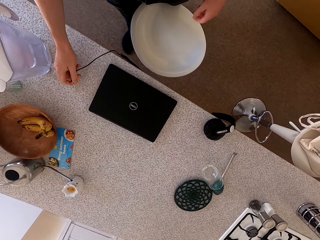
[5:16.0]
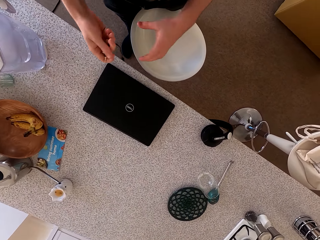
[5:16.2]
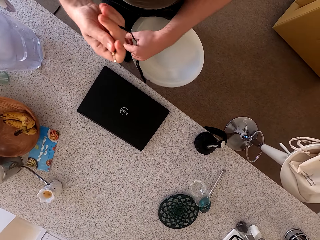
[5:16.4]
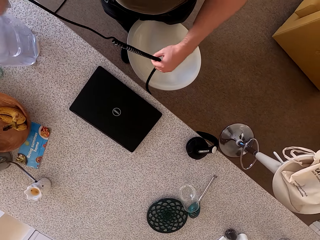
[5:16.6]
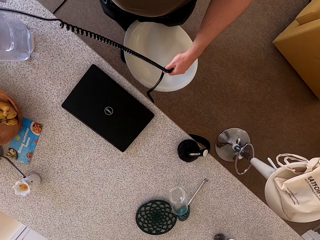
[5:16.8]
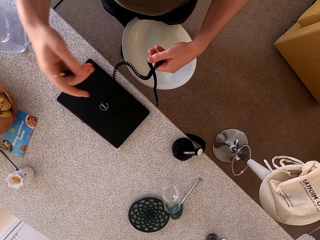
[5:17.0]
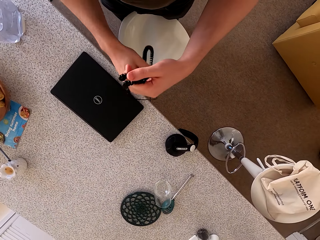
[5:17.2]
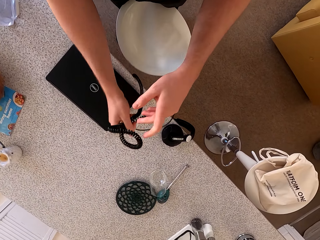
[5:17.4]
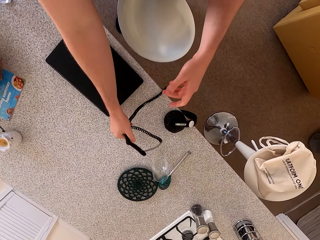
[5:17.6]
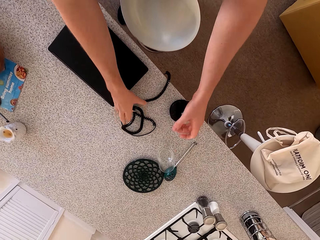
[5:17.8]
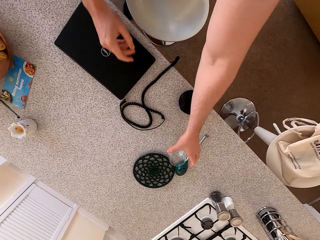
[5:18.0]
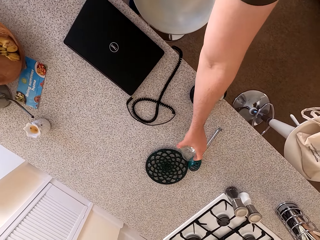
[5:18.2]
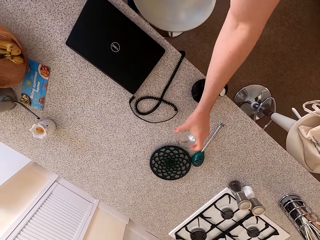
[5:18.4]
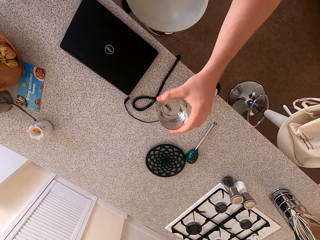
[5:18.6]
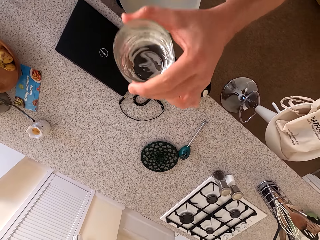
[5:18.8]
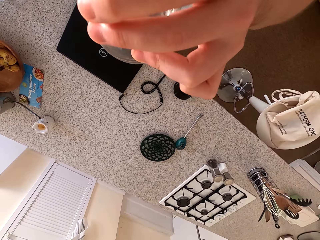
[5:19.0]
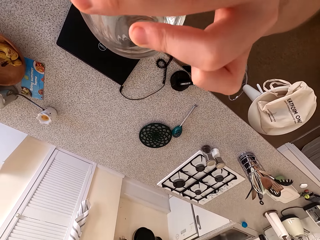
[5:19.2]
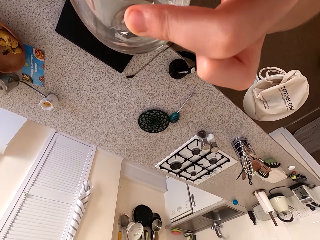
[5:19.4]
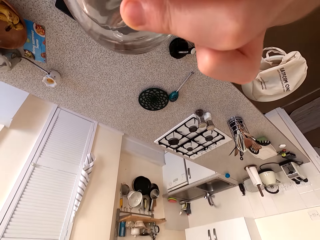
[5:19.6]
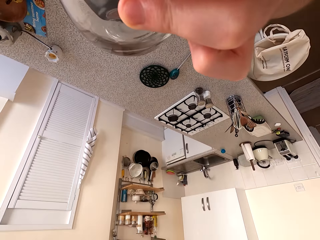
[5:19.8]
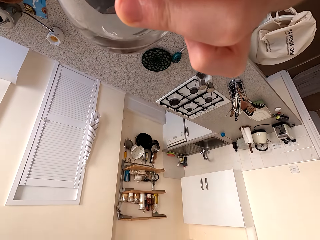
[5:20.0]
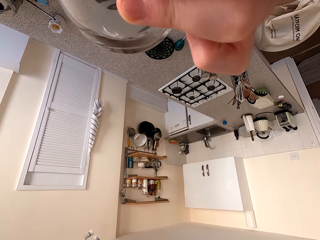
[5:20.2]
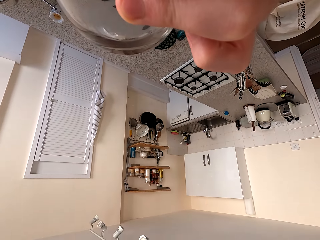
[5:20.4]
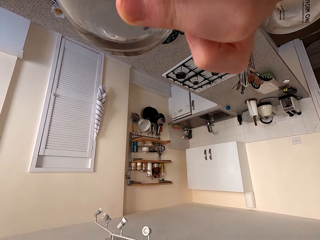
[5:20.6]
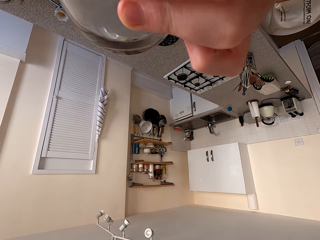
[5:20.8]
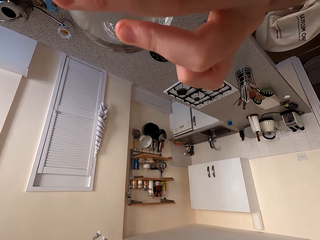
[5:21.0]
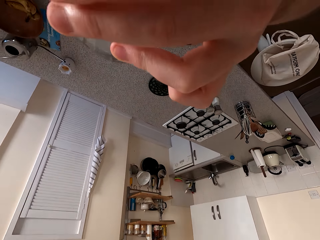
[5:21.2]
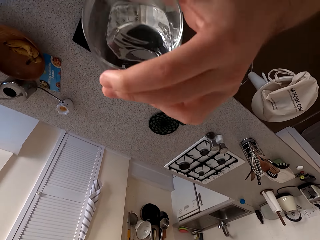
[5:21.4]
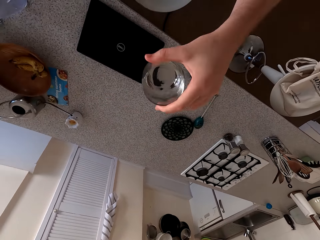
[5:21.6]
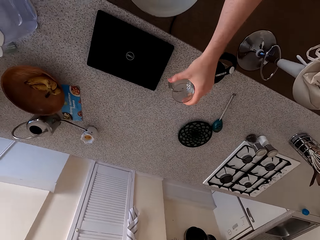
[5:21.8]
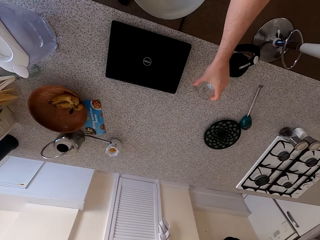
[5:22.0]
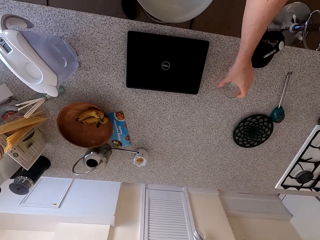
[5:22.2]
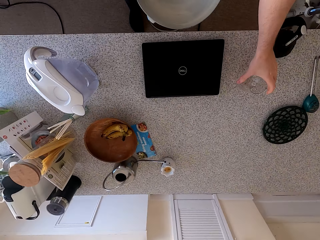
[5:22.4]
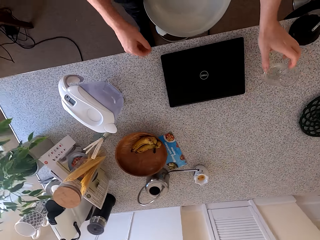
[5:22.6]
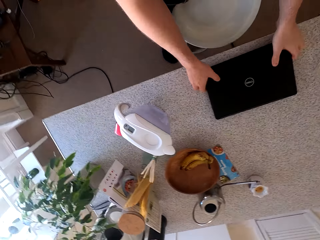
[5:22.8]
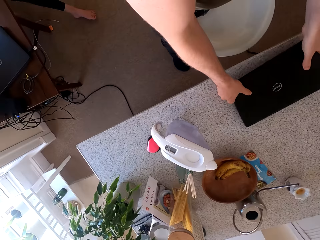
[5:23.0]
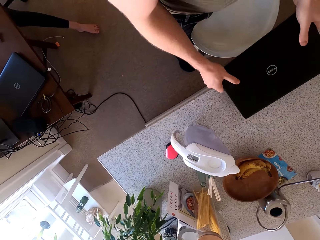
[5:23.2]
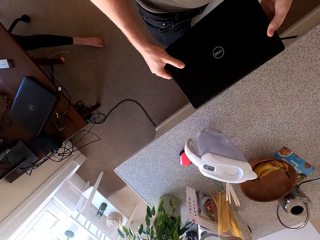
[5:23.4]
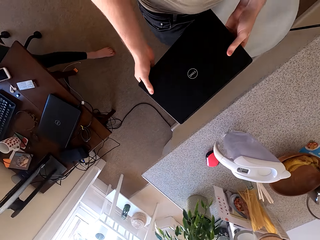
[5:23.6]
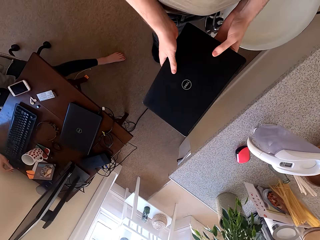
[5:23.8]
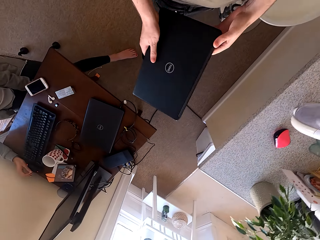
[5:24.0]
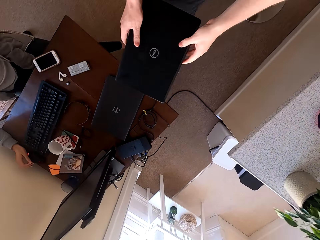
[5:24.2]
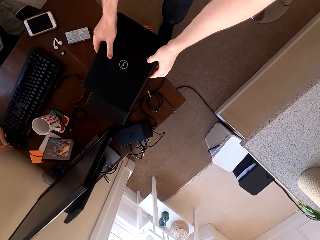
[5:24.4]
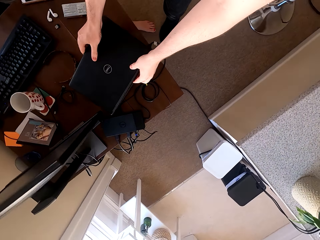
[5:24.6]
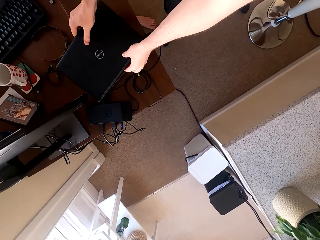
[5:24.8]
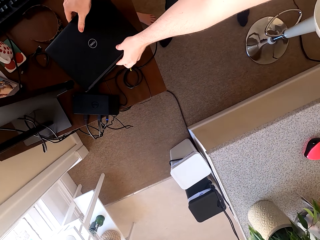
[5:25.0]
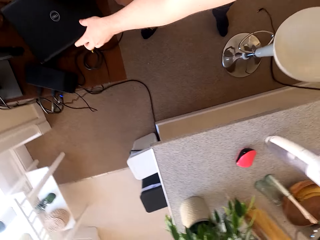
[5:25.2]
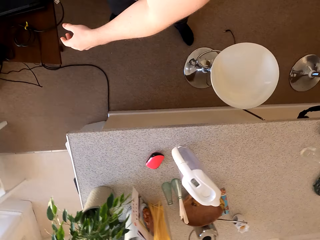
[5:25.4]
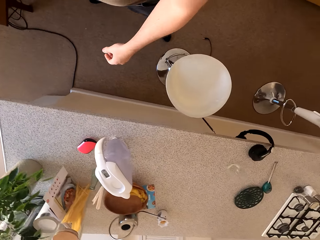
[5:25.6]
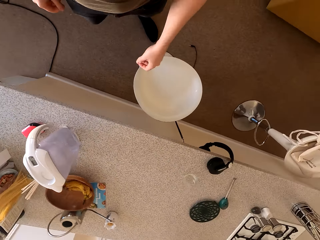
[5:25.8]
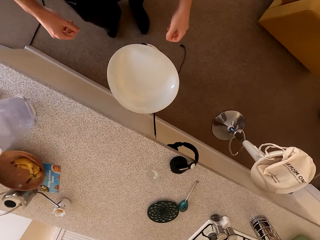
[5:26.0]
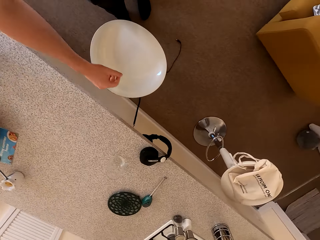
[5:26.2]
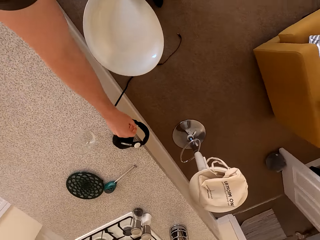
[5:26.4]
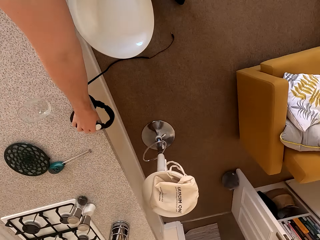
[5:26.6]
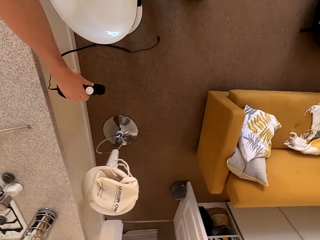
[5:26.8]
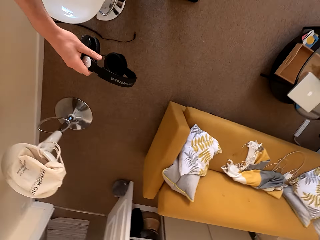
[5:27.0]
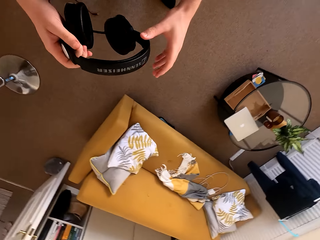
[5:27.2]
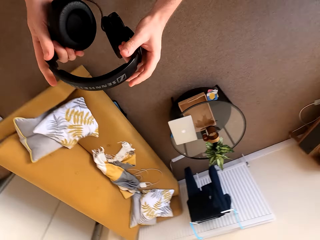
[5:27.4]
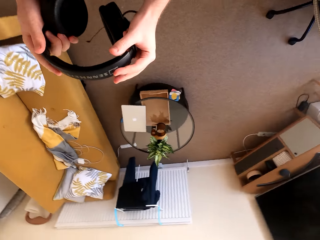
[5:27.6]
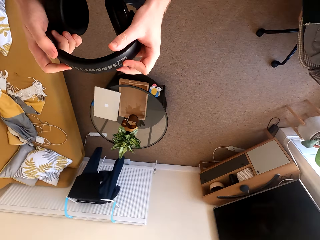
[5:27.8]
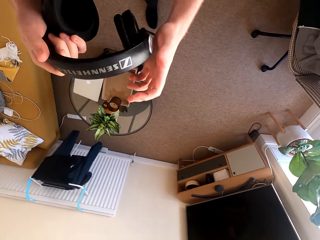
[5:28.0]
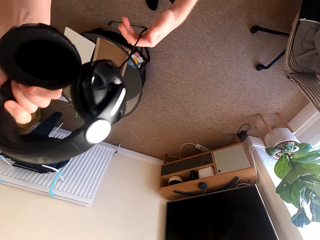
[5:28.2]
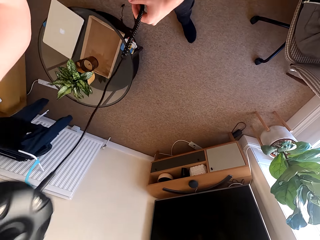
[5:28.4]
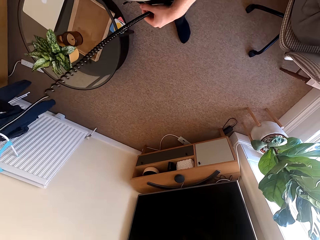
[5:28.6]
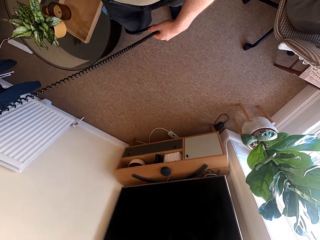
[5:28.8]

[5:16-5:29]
The camera wearer removes a cable from the laptop. They move the cable and fold the cable. They place the cable on the kitchen counter. They pick up a glass of water from the kitchen counter and drink water from the glass. They drop the glass of water on the kitchen counter. They pick up the laptop from the kitchen counter and place the laptop on the table. They walk around the kitchen. They pick up headphones from the kitchen counter and hold the headphones.

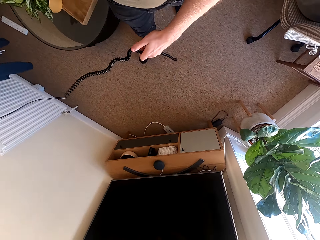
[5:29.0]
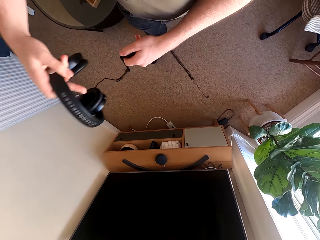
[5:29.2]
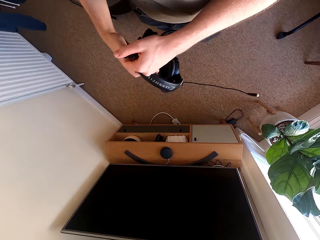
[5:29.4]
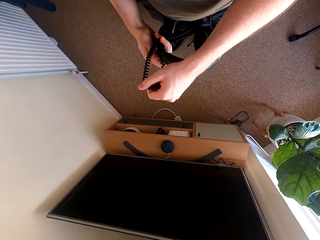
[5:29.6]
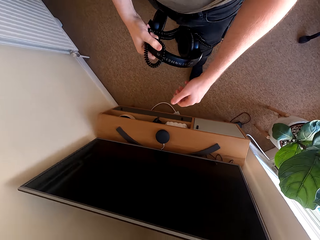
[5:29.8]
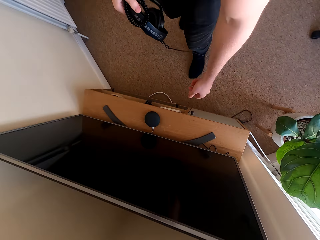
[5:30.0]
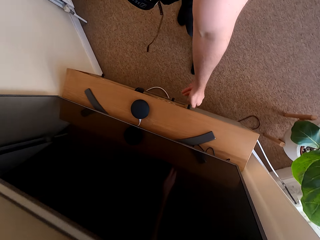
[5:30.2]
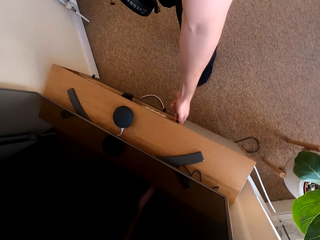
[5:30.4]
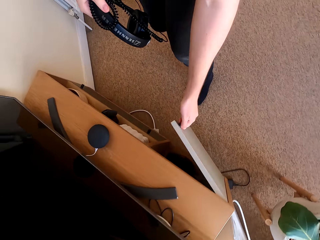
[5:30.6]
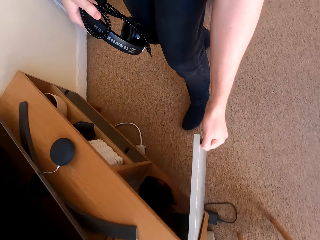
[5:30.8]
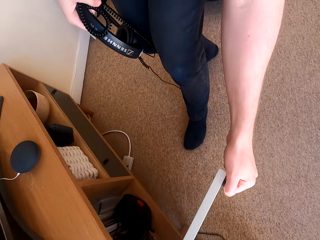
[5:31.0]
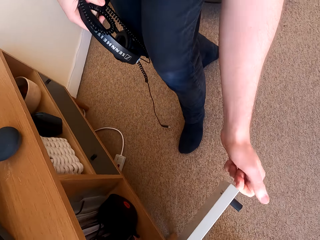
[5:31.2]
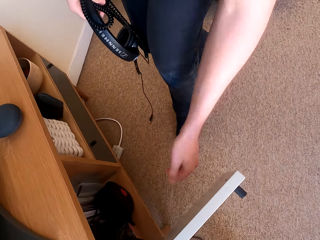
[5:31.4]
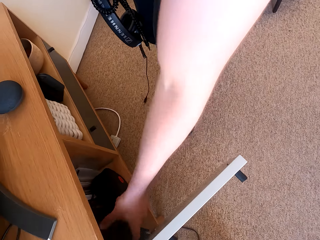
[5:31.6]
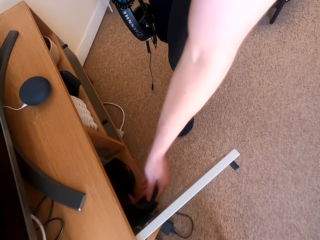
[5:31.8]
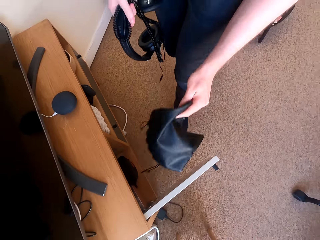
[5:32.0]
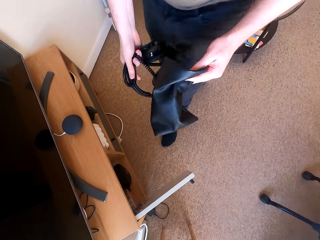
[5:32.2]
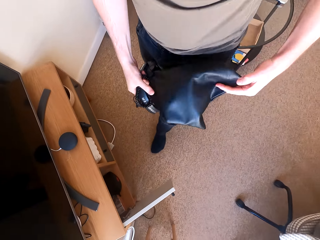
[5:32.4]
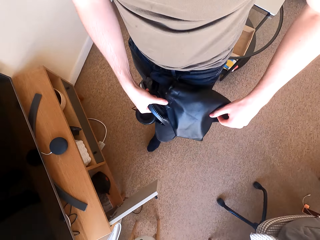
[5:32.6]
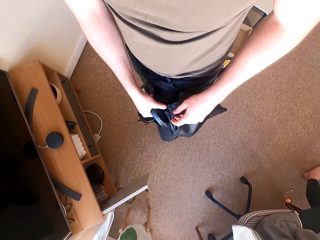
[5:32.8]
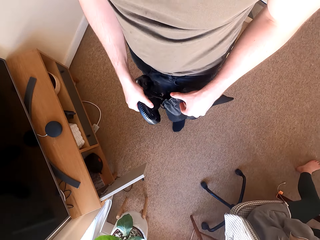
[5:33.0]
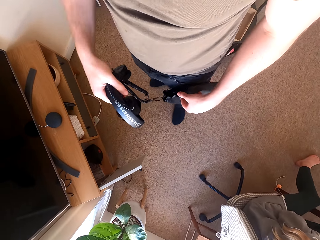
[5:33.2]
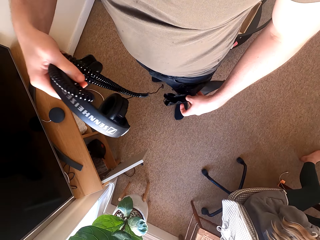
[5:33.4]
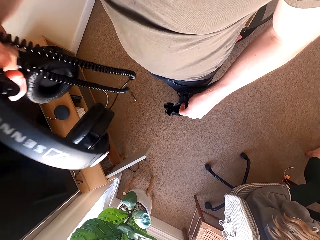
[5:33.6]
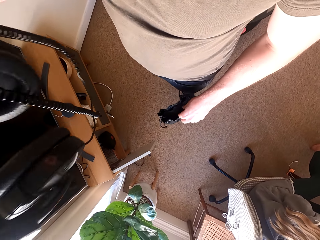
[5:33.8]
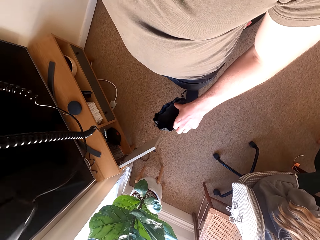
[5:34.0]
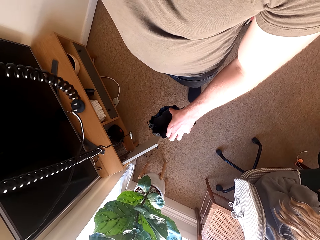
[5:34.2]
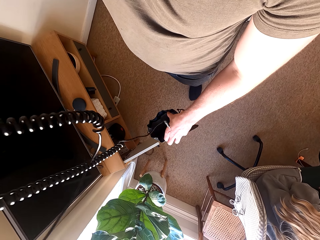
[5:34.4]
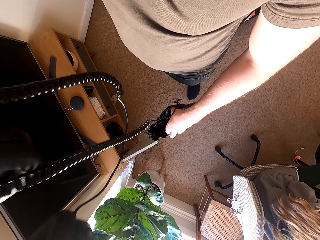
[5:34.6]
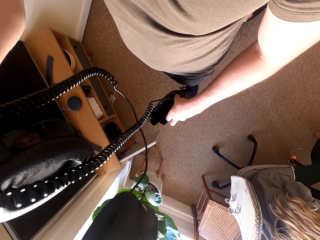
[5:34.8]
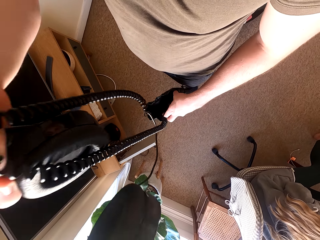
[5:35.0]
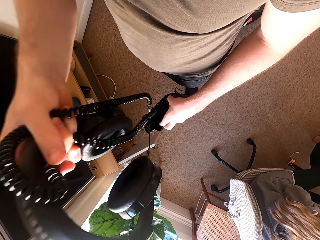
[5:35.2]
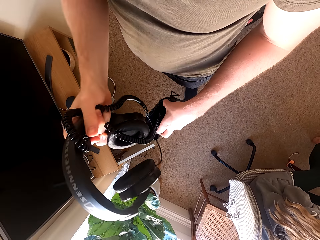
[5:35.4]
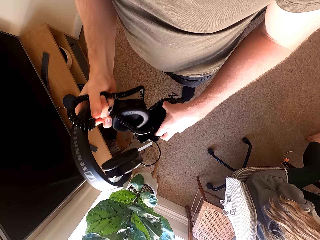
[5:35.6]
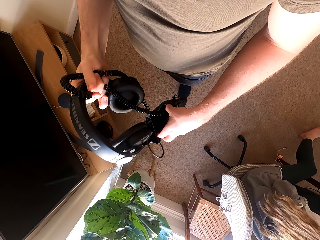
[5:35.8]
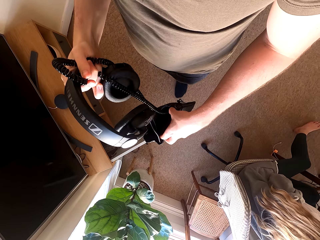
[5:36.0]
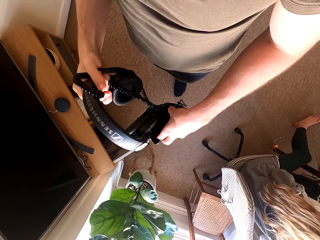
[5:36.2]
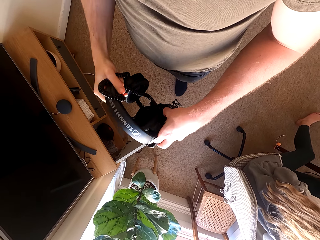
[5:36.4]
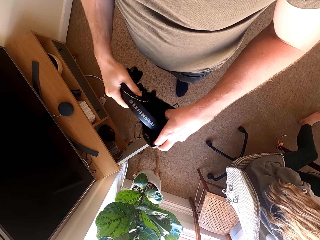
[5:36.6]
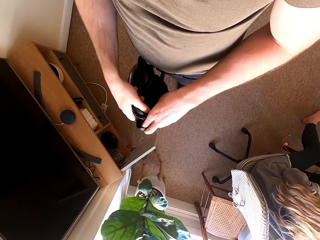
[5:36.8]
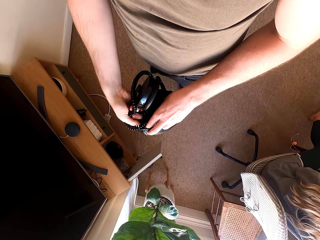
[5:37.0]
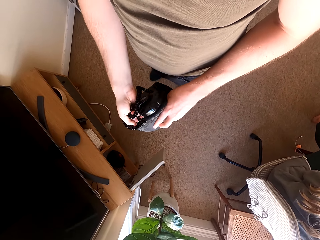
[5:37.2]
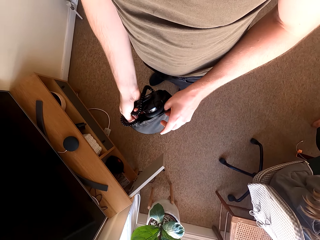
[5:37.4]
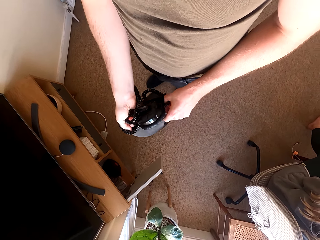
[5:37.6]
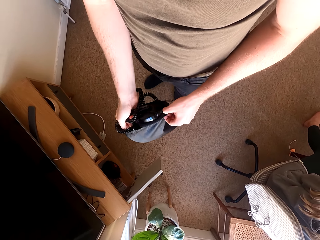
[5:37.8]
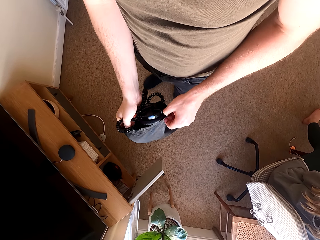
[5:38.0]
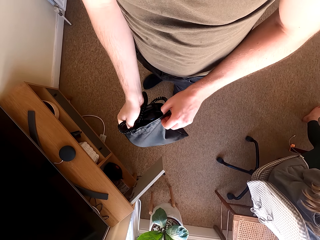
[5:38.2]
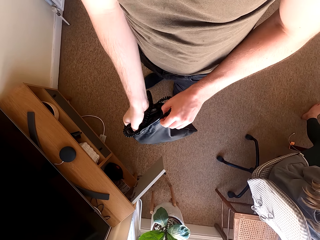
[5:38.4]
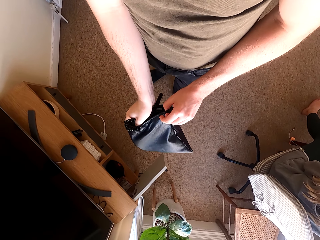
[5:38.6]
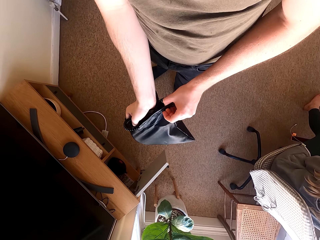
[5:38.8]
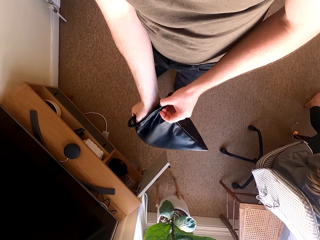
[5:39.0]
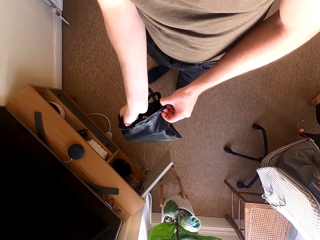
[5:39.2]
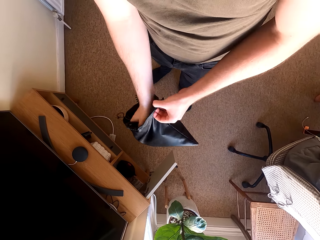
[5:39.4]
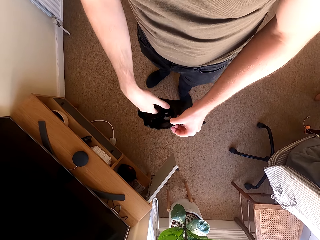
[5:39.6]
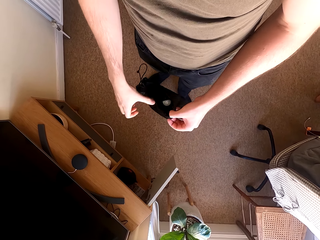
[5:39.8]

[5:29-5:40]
The camera wearer folds the headphone cable and walks around the kitchen. They open the cabinet door. They remove the headphones pouch or bag from the cabinet. They open the bag. They put the headphones in the pouch.
